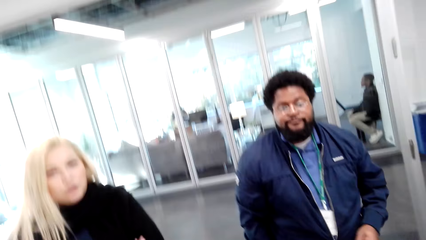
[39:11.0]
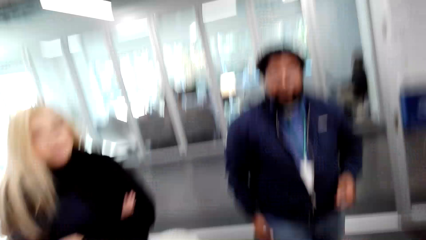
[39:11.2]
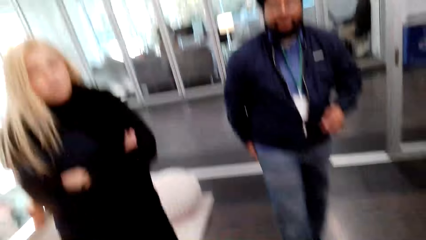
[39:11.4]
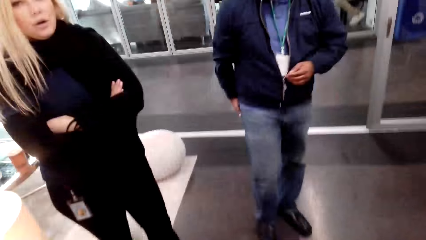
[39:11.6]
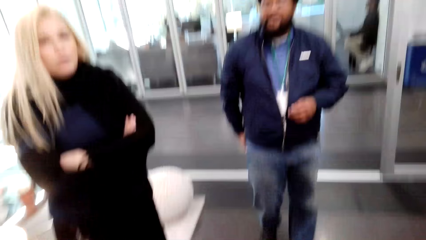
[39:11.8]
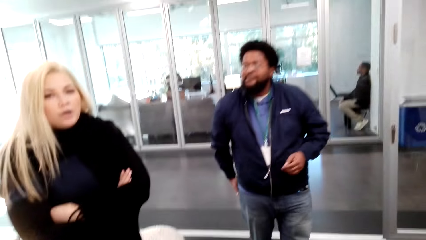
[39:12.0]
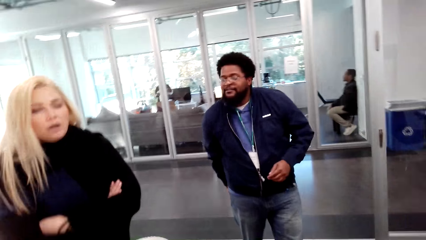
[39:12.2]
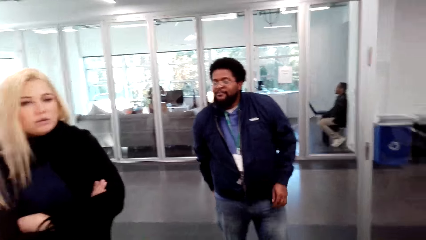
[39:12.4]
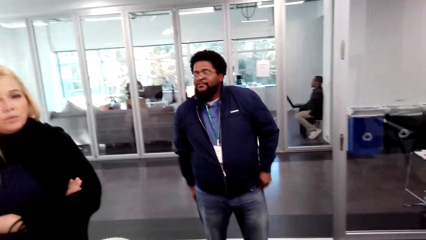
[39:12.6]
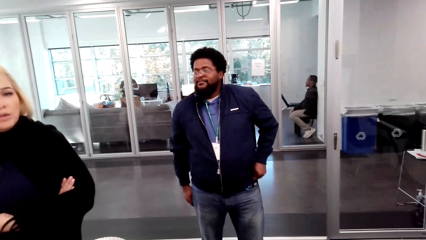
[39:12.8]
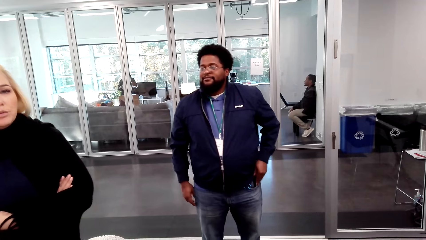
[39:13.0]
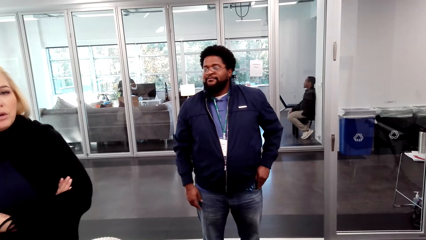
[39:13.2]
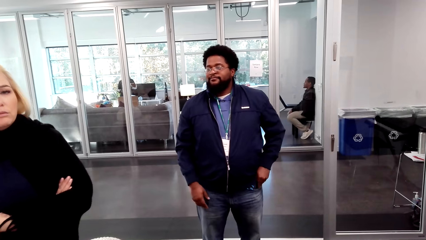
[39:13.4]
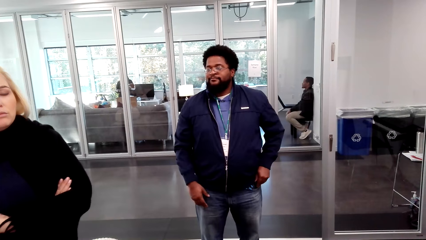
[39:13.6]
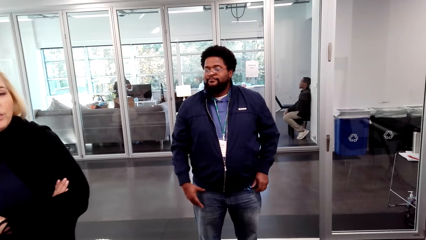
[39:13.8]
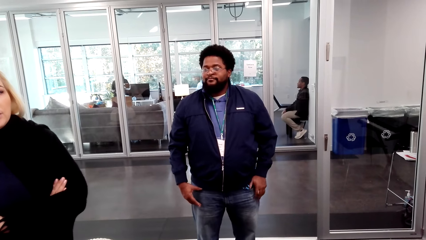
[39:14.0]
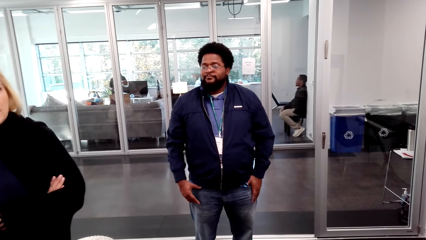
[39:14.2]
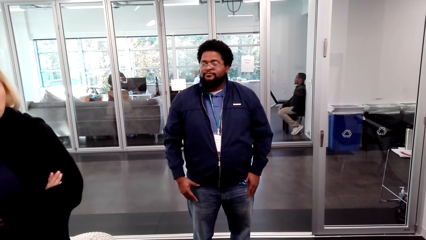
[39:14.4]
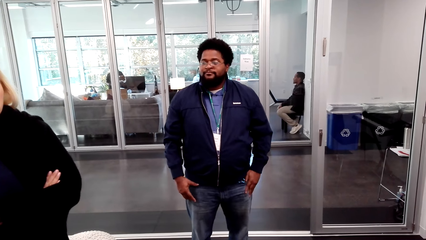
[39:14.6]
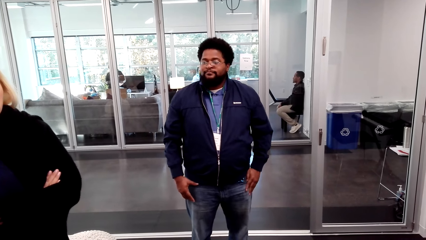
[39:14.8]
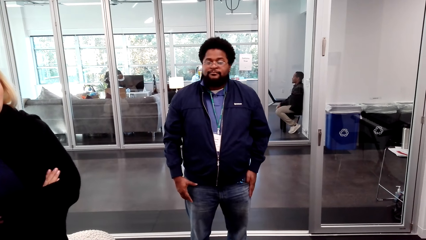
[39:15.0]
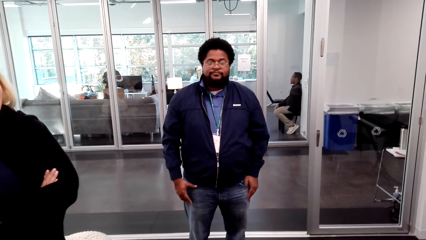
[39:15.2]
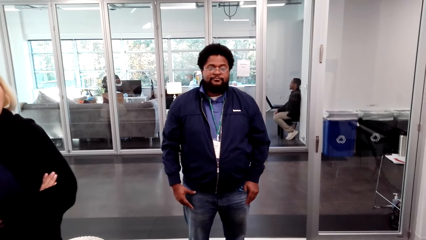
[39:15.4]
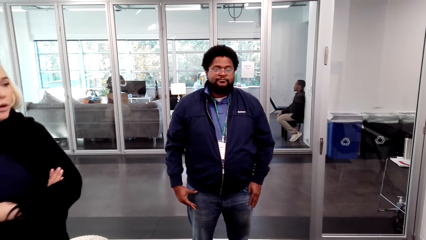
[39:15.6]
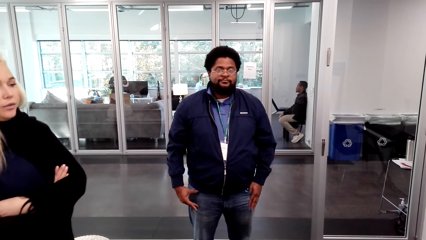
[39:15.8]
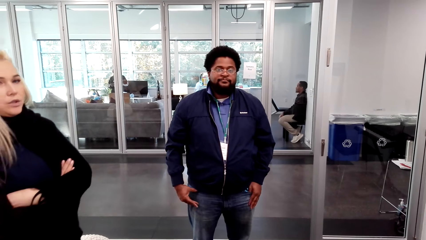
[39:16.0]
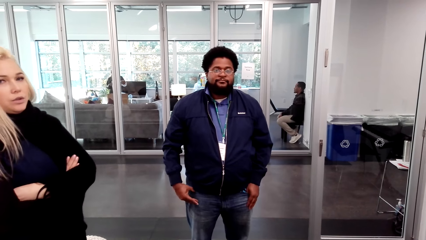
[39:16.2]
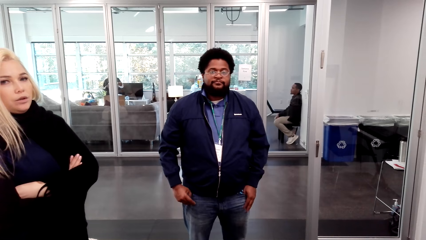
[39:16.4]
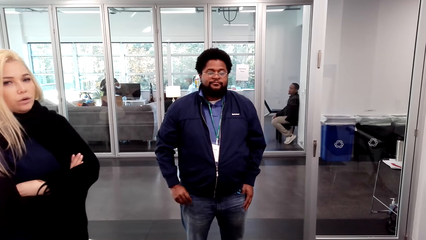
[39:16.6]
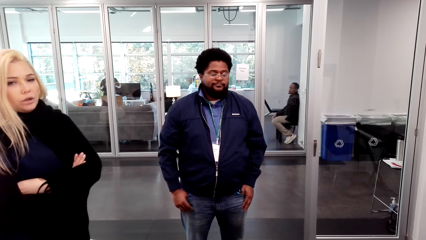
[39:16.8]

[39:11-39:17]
The camera wearer looks at a man and a woman. The woman talks to the camera wearer.
